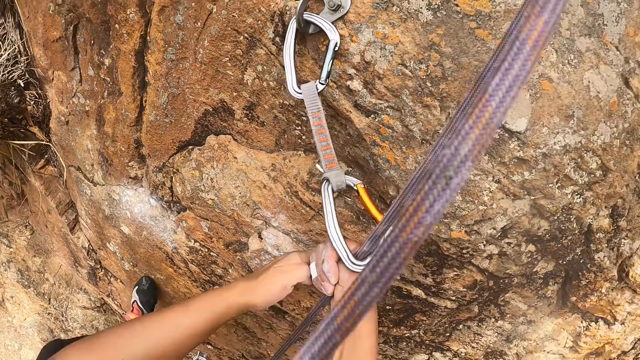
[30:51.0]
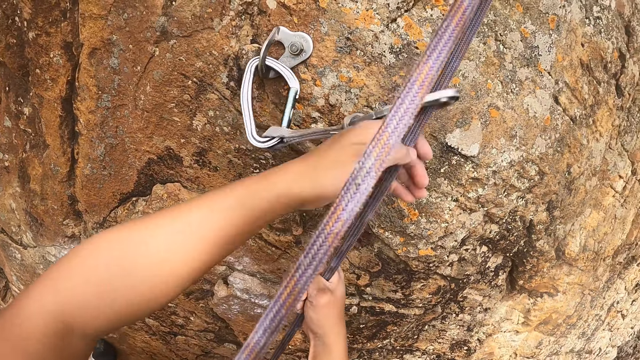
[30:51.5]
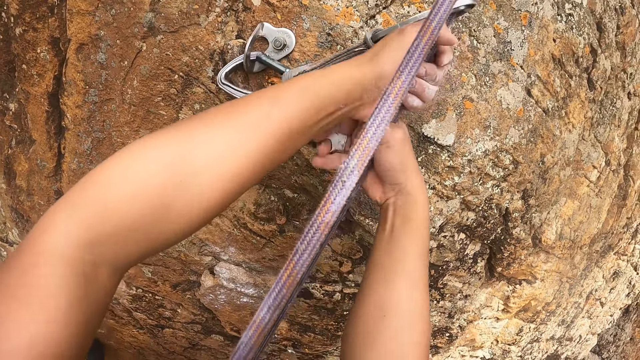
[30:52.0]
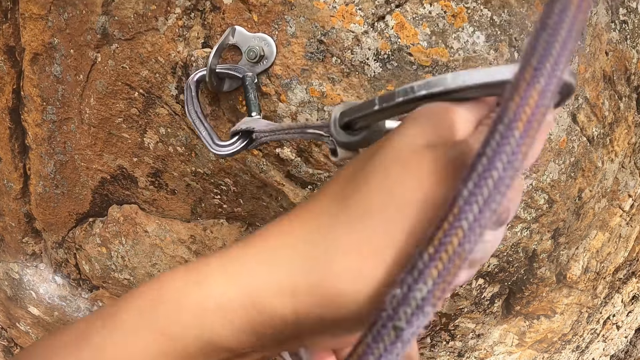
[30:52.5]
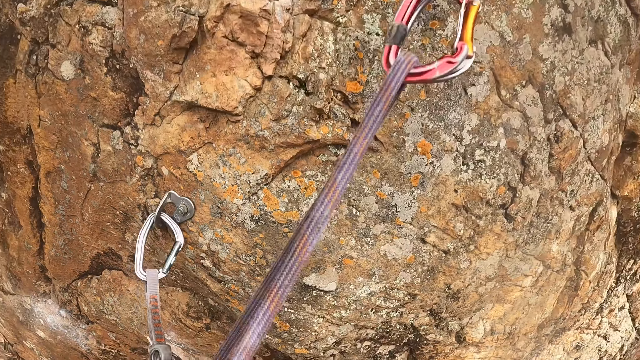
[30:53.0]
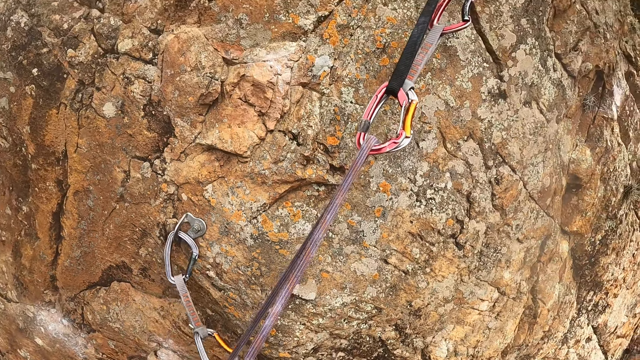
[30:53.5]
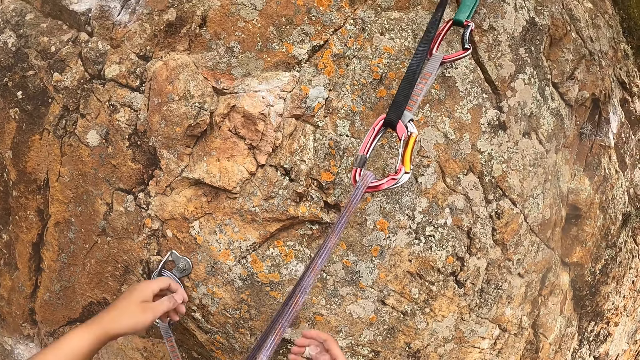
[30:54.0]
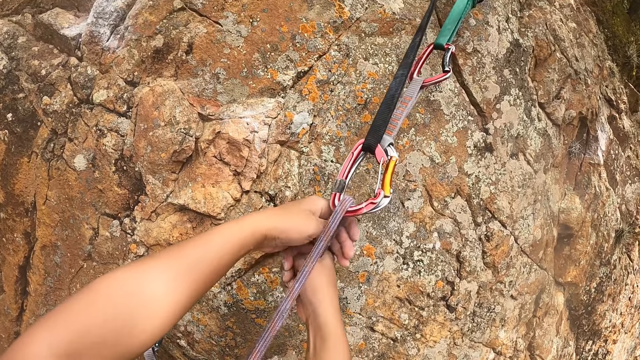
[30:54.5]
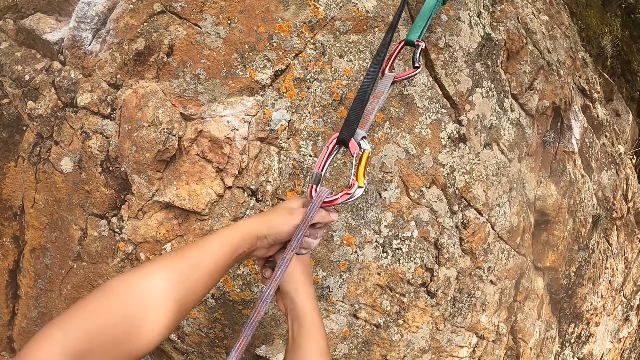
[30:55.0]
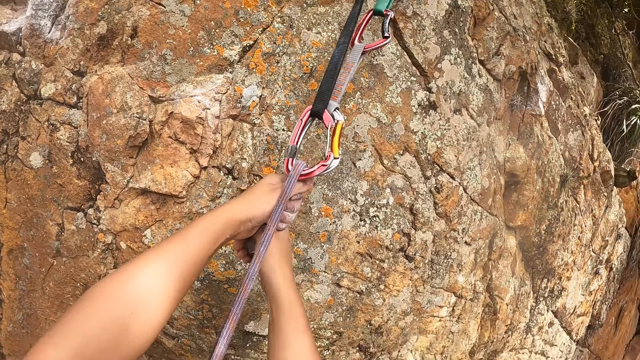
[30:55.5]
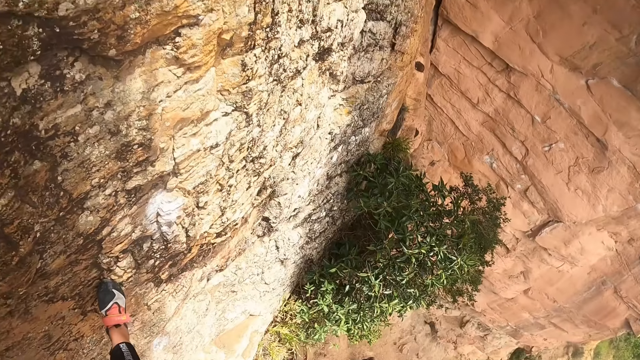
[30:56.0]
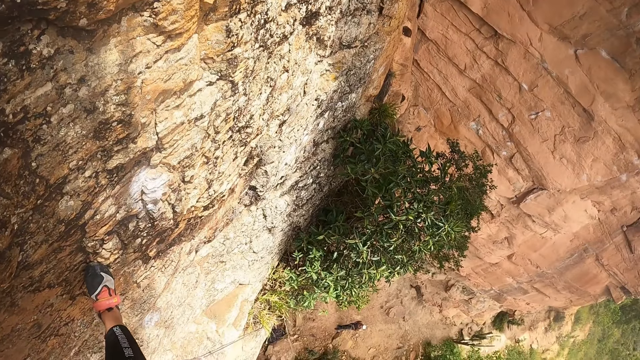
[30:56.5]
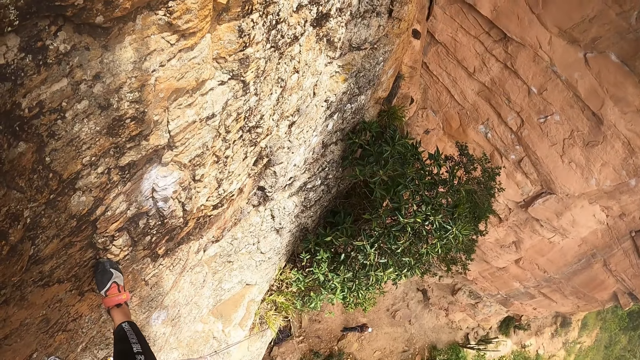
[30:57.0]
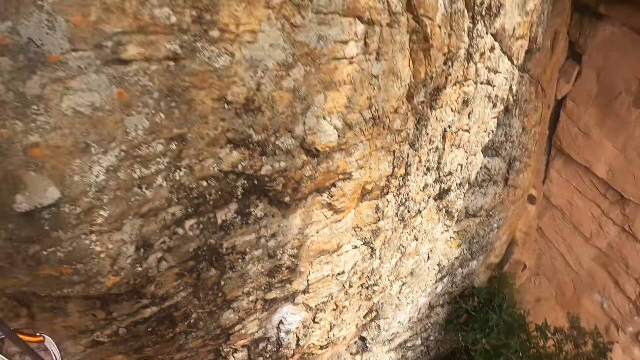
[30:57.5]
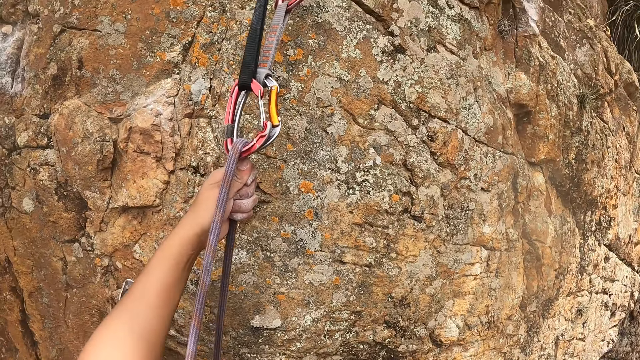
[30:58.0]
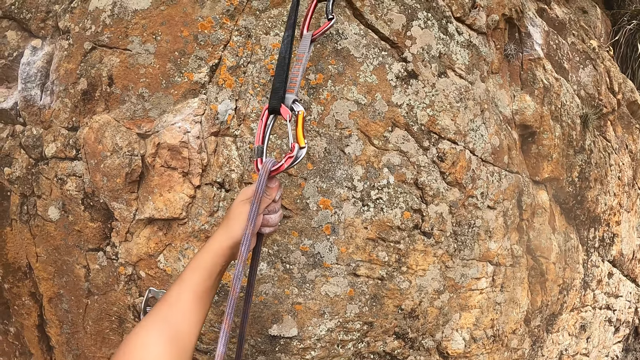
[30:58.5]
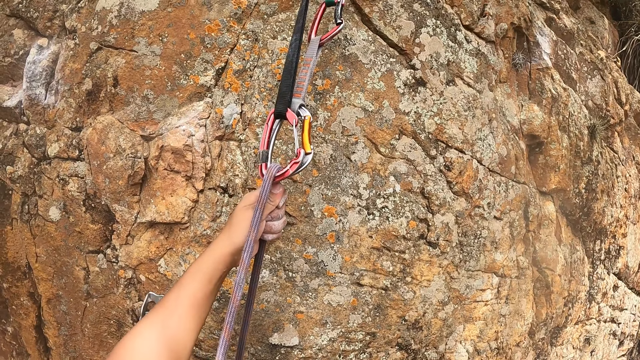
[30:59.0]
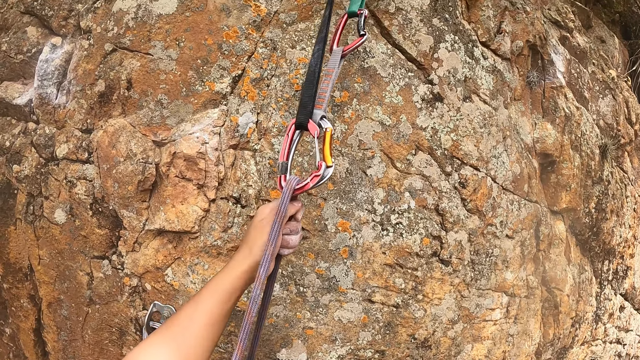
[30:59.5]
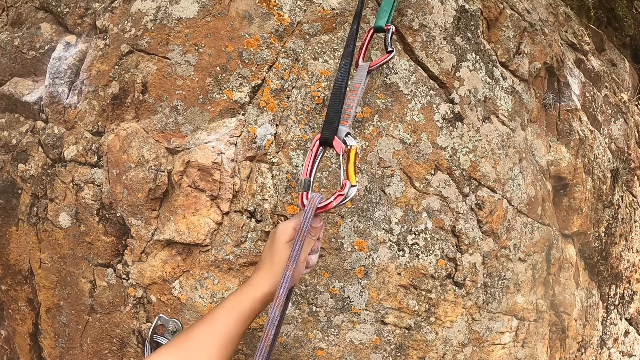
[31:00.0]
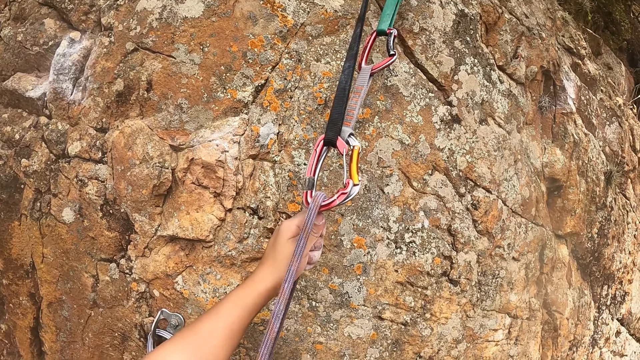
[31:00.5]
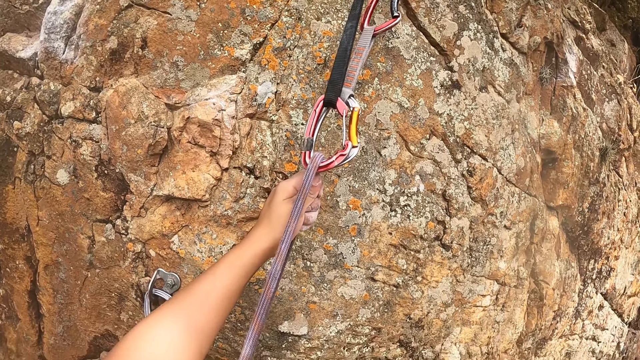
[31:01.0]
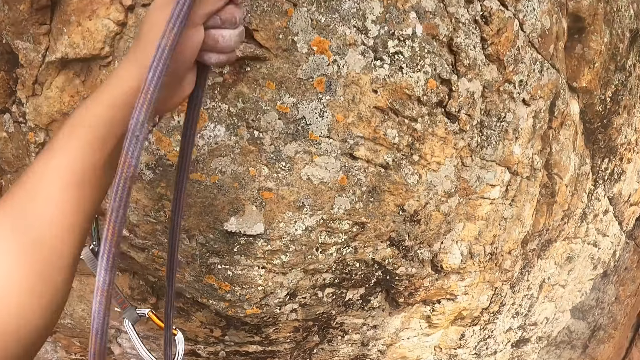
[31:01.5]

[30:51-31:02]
The camera wearer looks around the field. They pull the zipline lanyard.

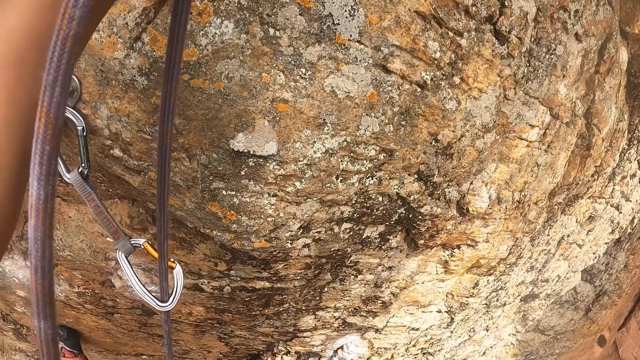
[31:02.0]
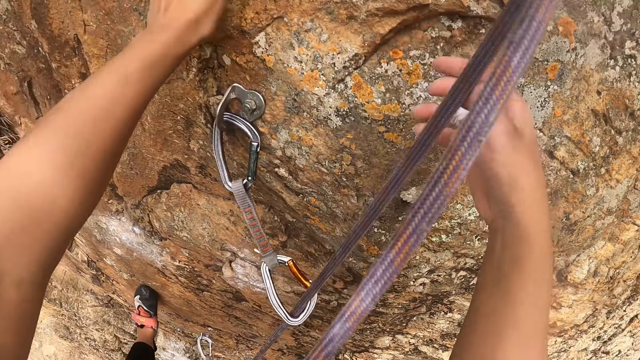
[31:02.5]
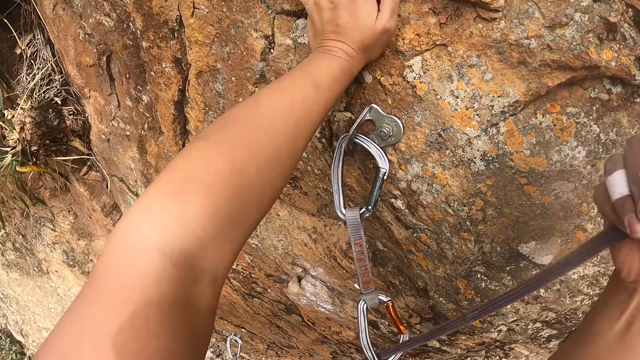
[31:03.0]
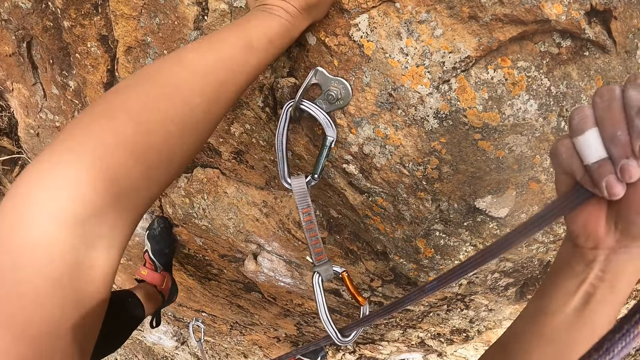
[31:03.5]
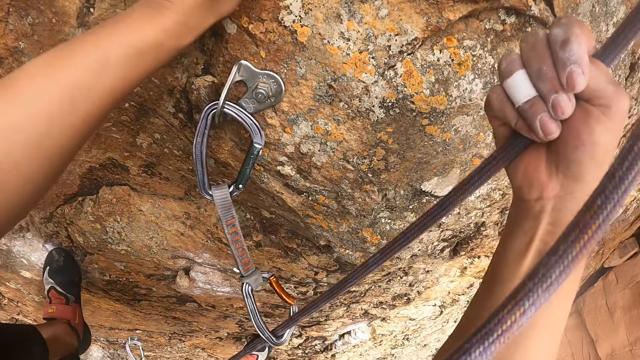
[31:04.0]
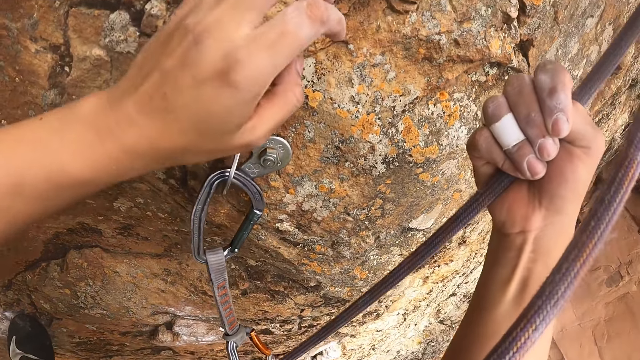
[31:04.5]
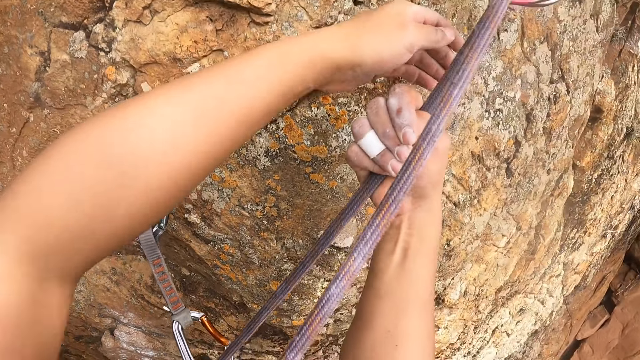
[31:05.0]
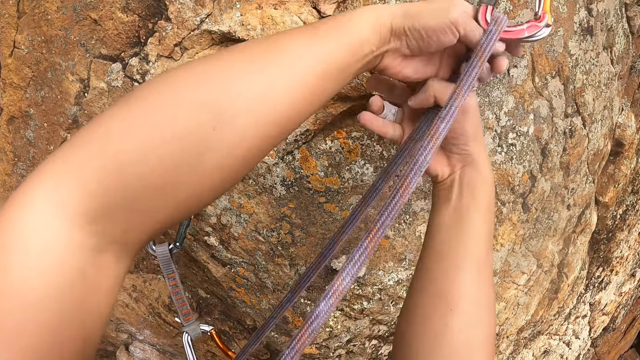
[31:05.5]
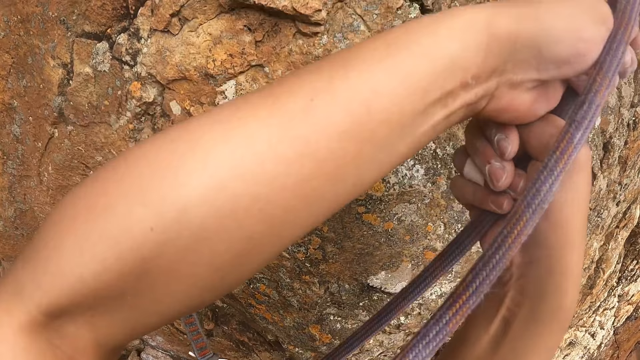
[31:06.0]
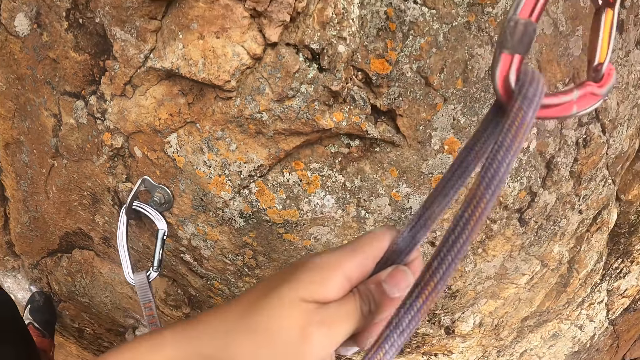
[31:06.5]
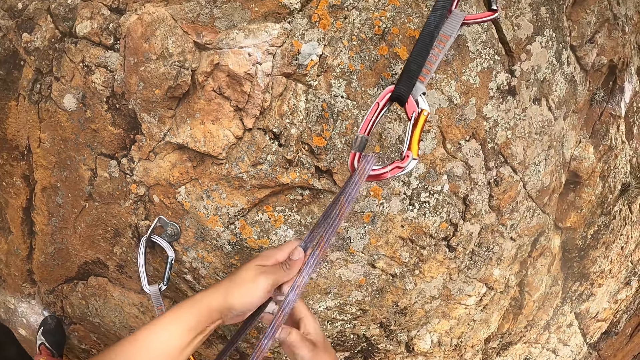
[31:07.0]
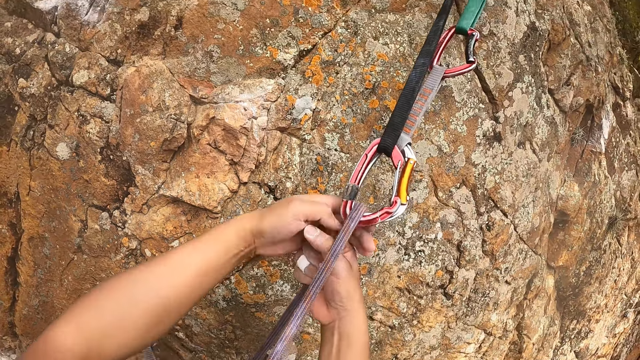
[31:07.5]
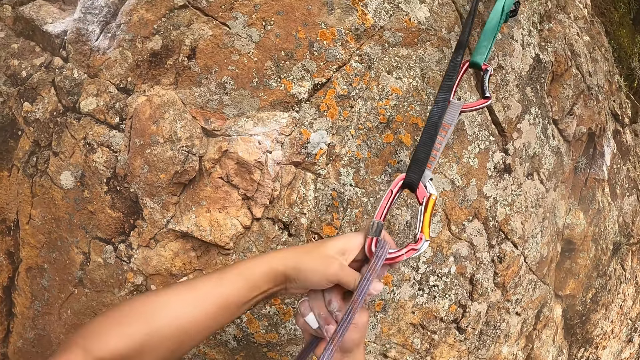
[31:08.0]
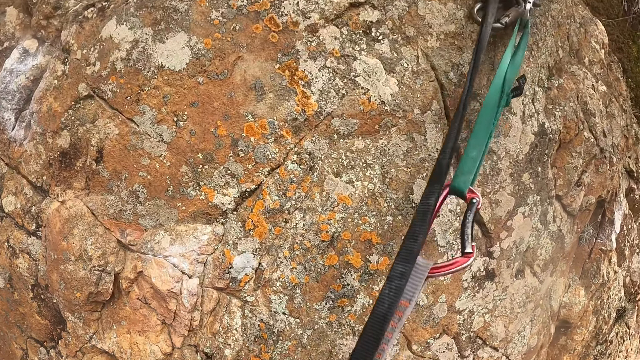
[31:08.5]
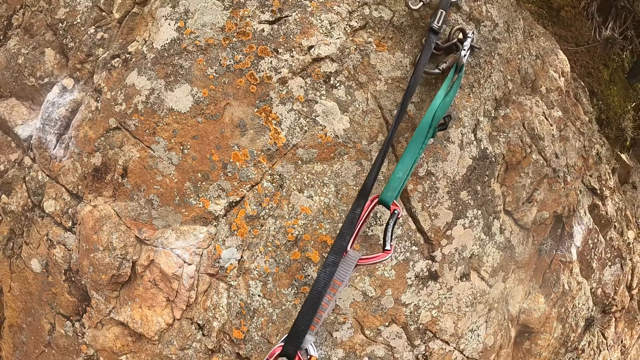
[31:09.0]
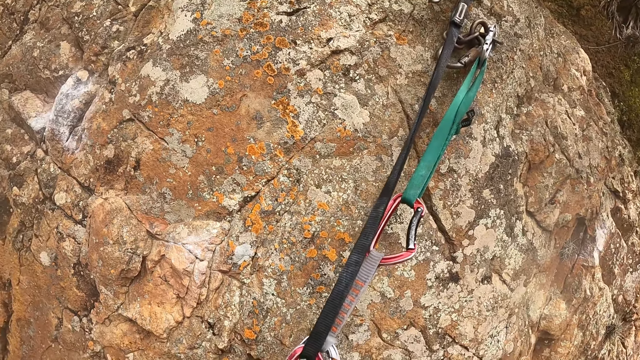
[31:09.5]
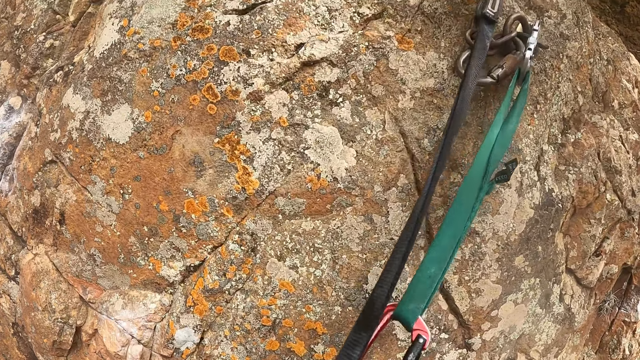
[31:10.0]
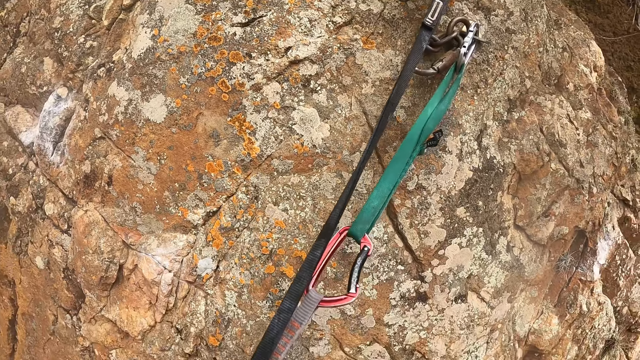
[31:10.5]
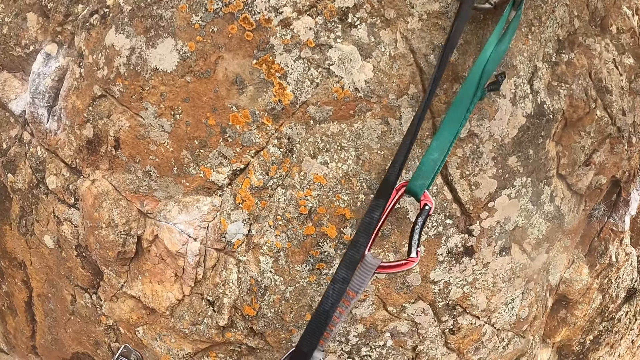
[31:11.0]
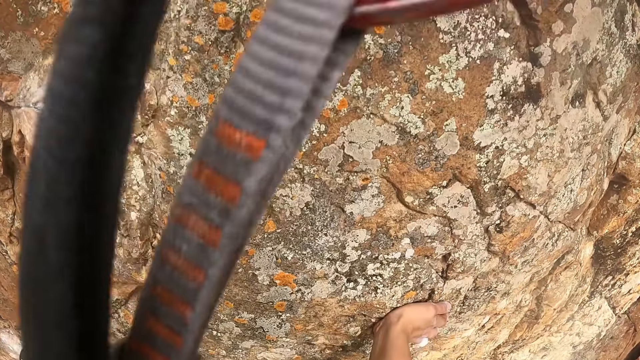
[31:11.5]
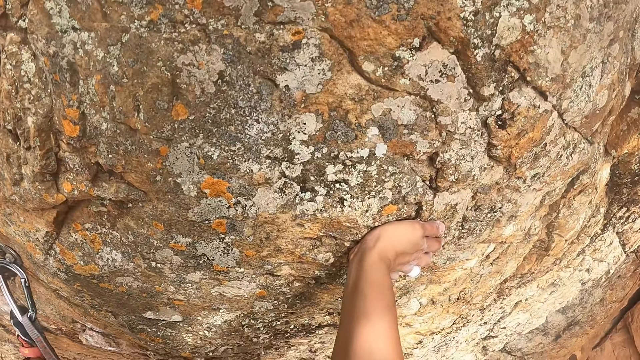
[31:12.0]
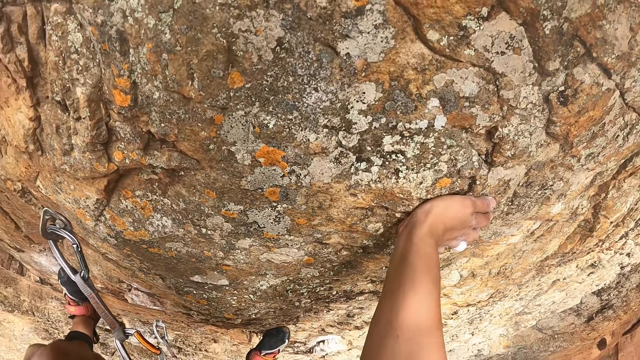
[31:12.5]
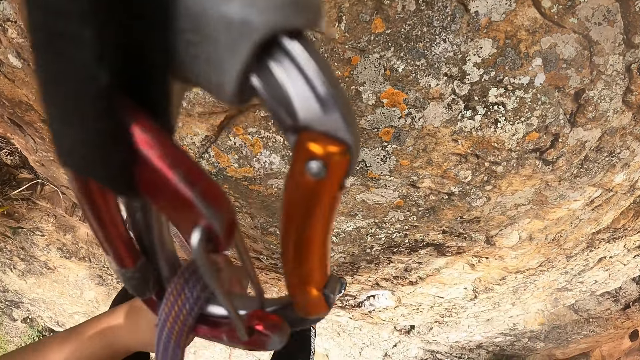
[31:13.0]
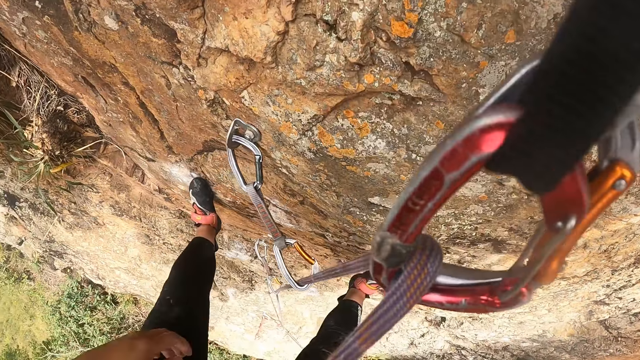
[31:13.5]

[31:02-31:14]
The camera wearer climbs the mountain.
